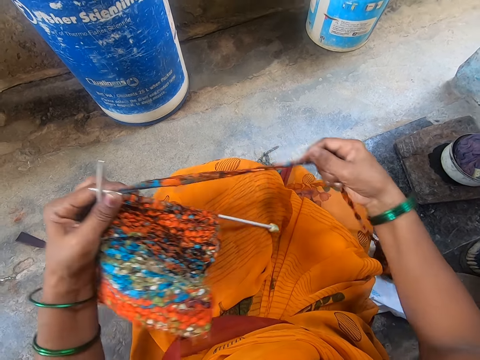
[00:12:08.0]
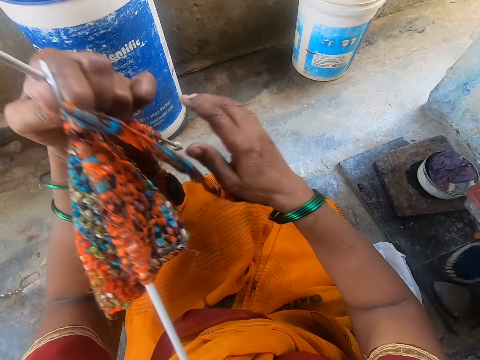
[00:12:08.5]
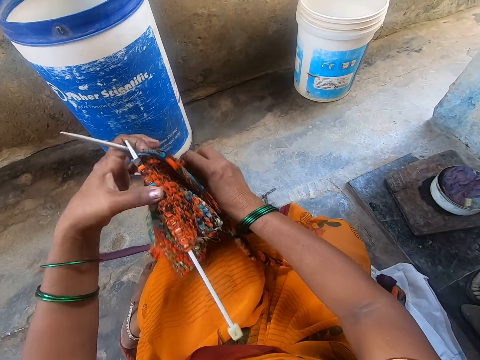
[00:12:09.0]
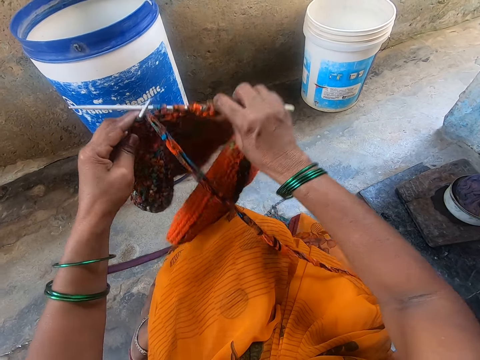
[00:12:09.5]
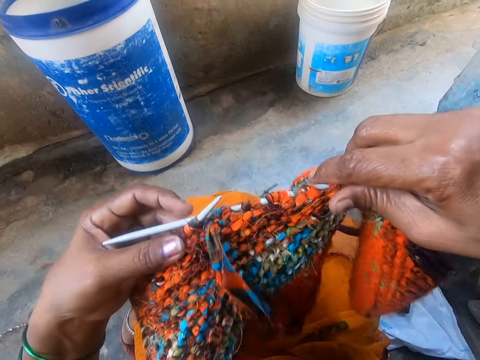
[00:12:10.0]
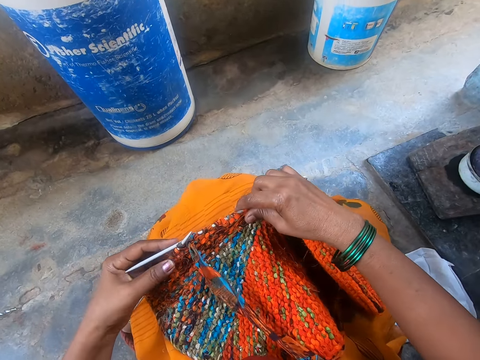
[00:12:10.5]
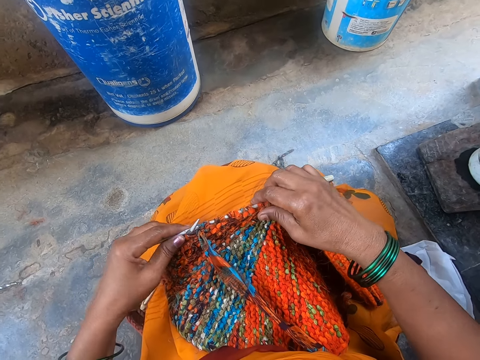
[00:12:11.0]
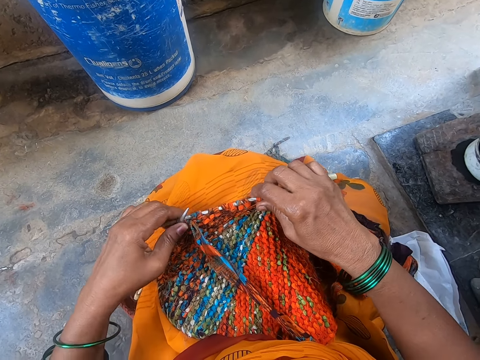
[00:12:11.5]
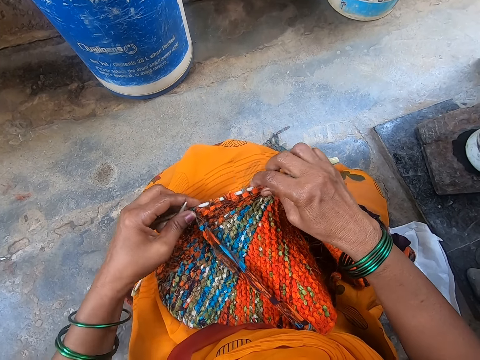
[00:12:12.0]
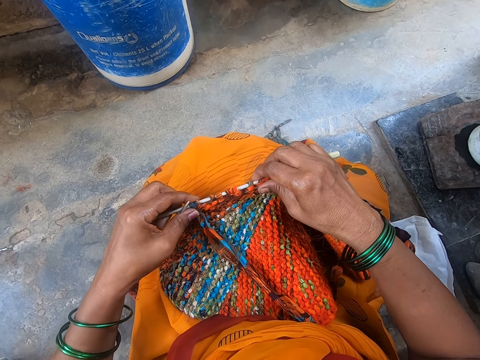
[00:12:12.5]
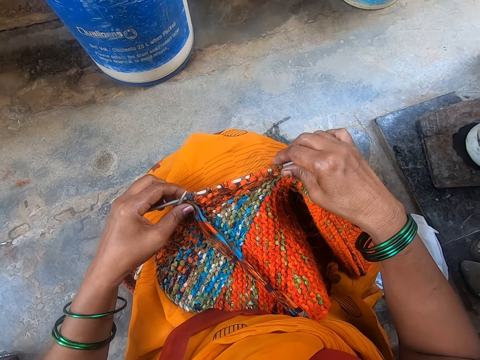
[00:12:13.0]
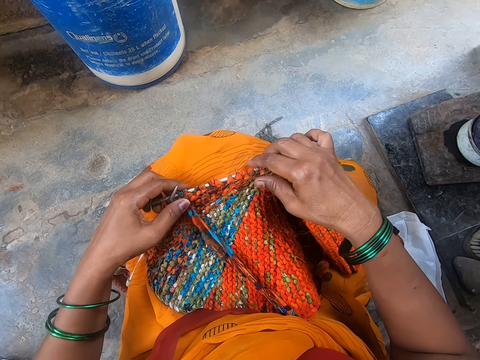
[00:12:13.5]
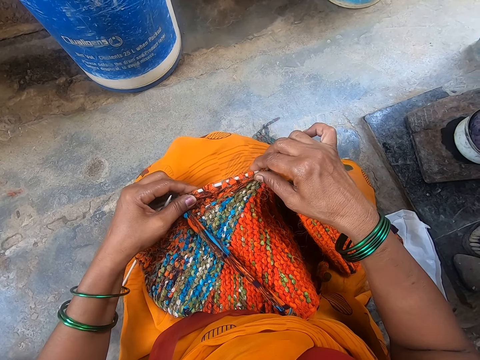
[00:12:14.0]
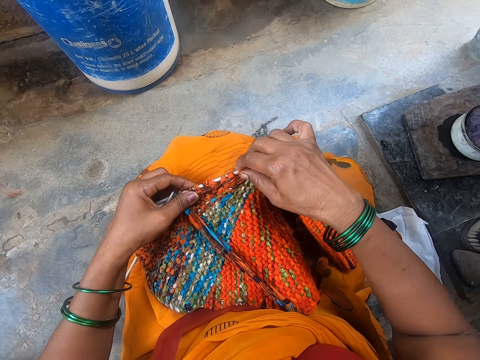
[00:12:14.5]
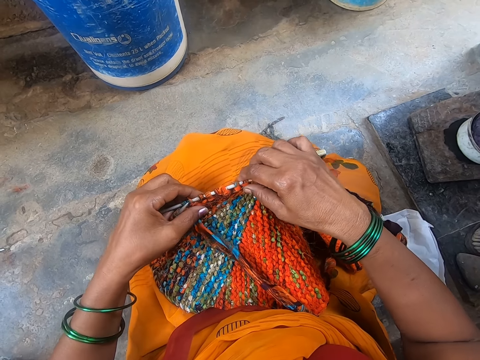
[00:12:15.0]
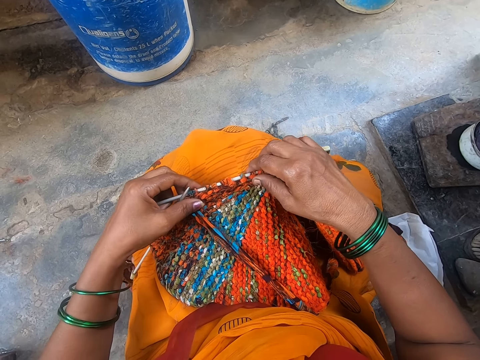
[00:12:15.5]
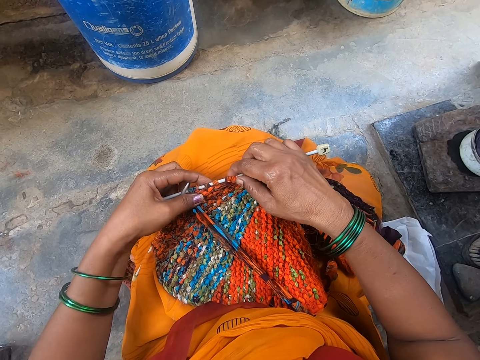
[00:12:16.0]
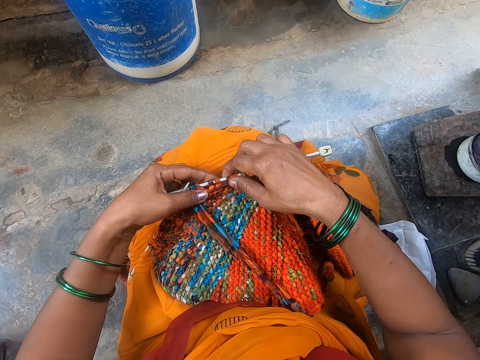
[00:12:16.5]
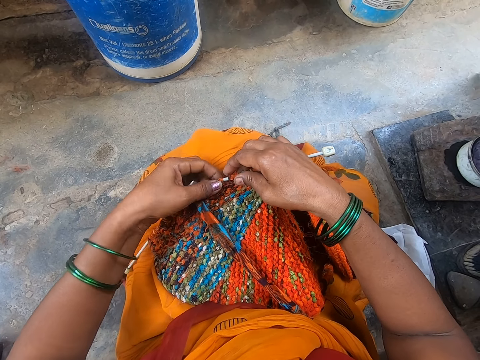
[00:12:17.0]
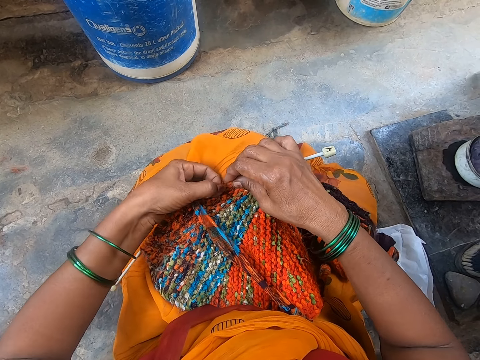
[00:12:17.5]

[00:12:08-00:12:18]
The camera wearer straightens the thread. They put the fabric on the thighs. They straighten the knitted fabric on the crochet.

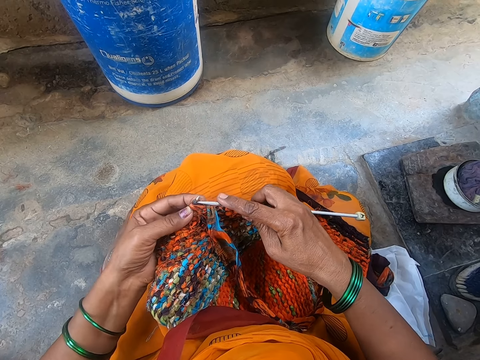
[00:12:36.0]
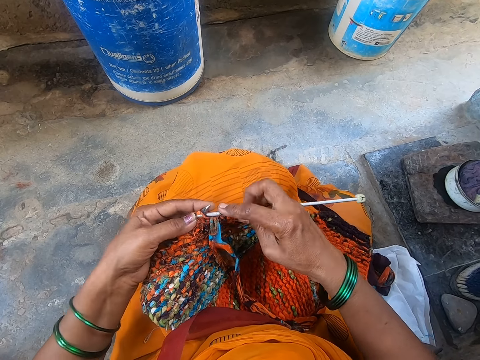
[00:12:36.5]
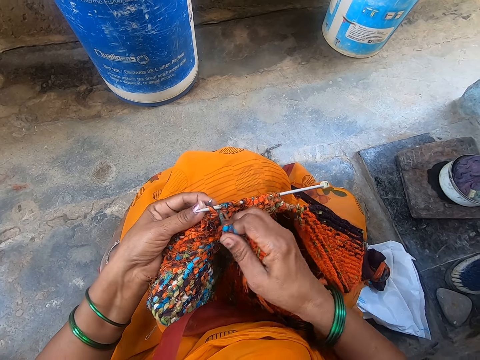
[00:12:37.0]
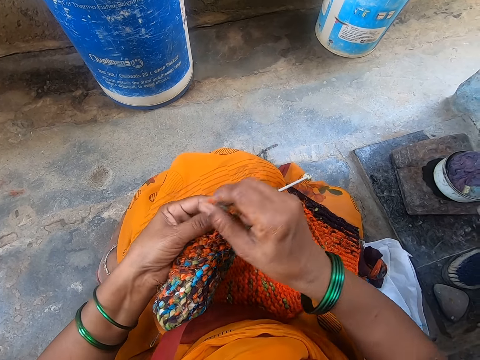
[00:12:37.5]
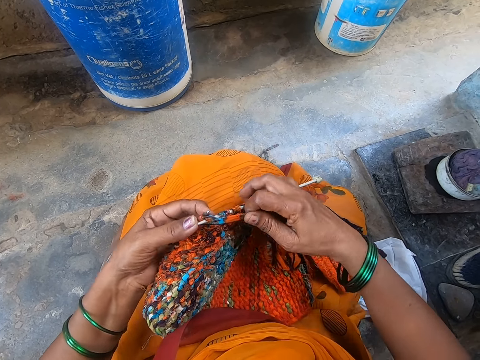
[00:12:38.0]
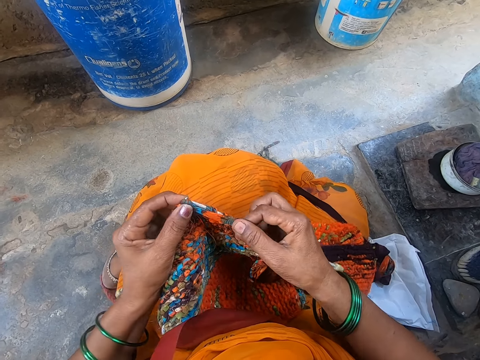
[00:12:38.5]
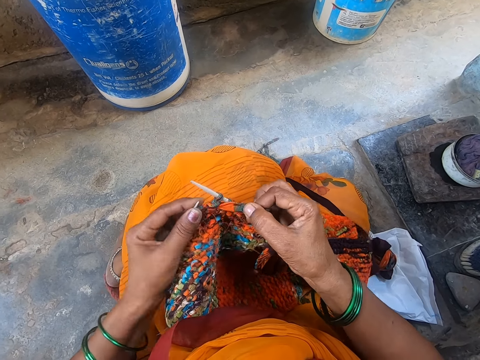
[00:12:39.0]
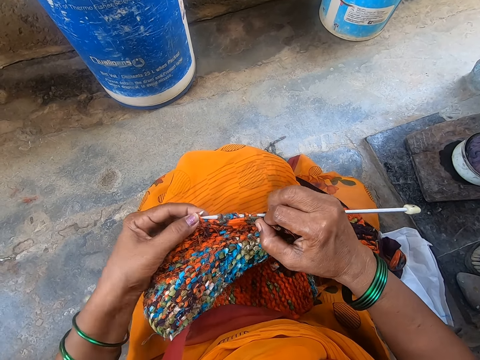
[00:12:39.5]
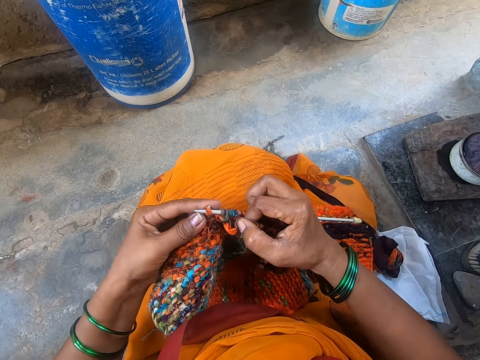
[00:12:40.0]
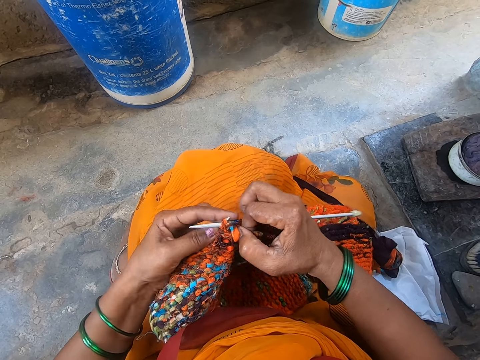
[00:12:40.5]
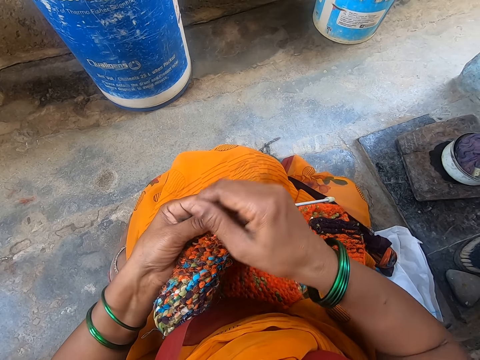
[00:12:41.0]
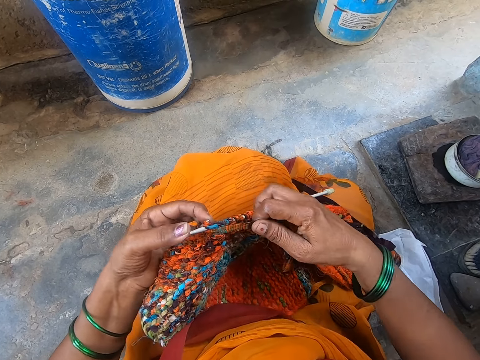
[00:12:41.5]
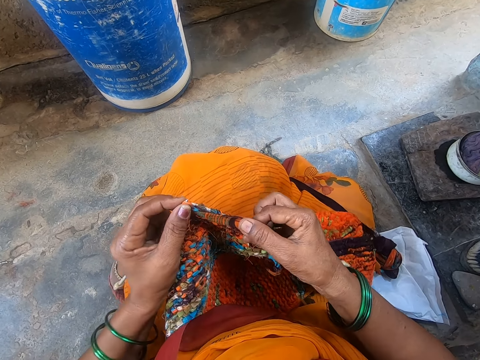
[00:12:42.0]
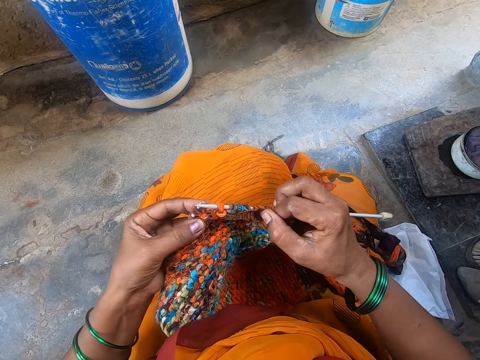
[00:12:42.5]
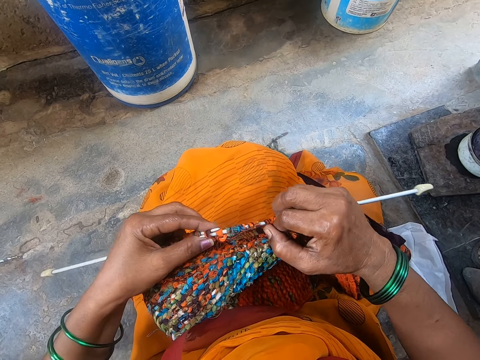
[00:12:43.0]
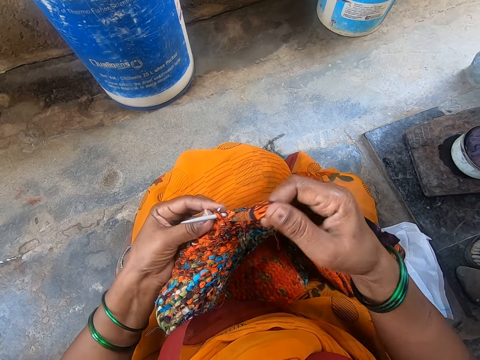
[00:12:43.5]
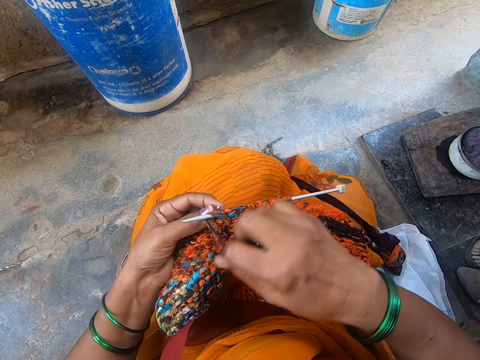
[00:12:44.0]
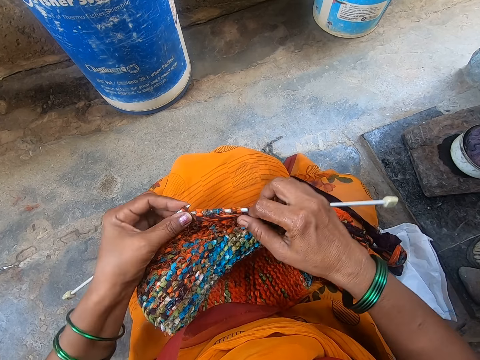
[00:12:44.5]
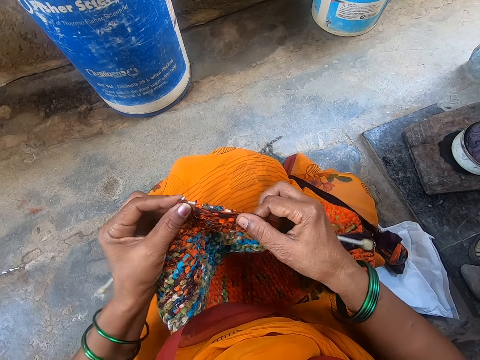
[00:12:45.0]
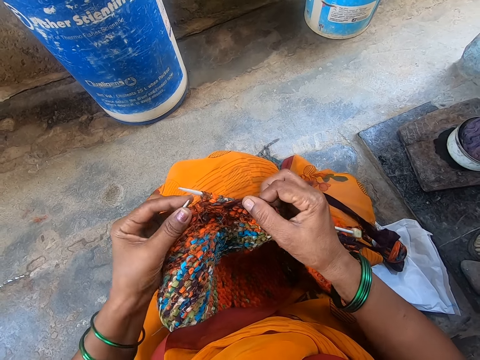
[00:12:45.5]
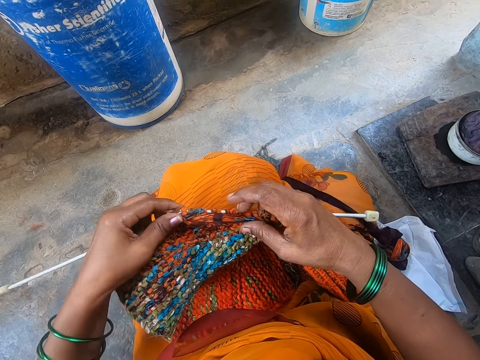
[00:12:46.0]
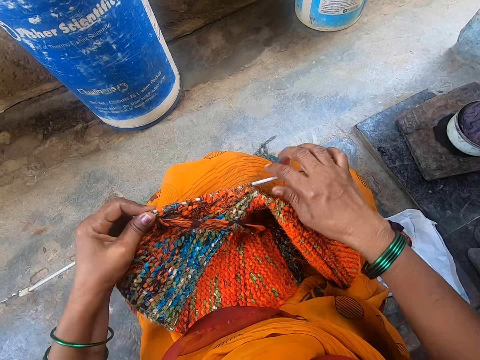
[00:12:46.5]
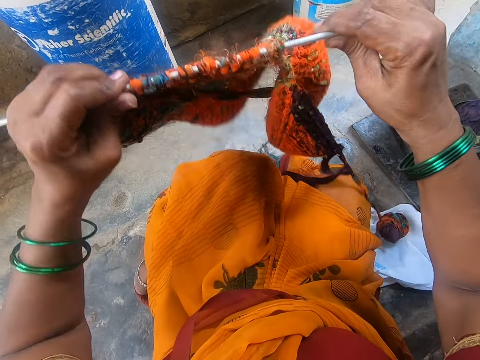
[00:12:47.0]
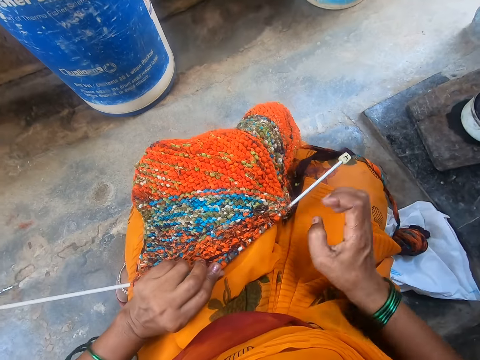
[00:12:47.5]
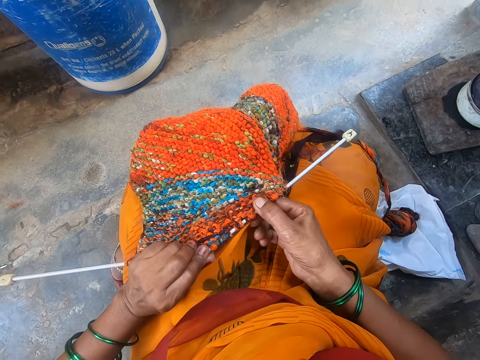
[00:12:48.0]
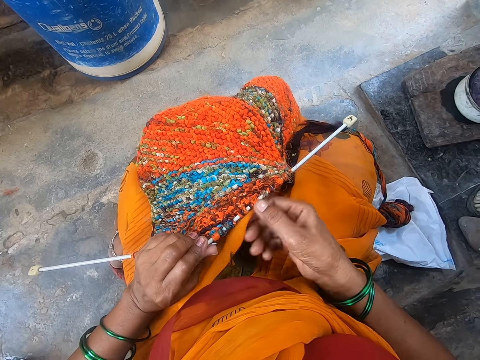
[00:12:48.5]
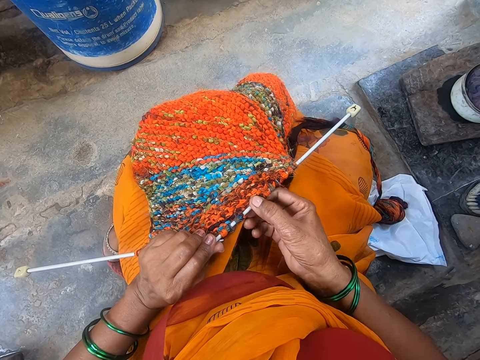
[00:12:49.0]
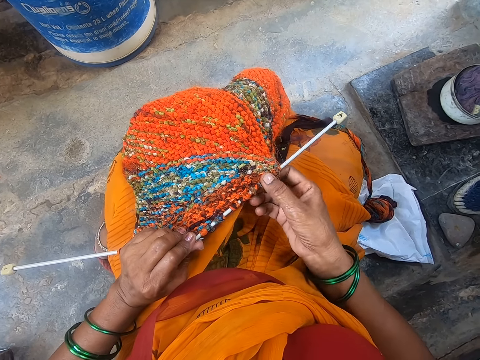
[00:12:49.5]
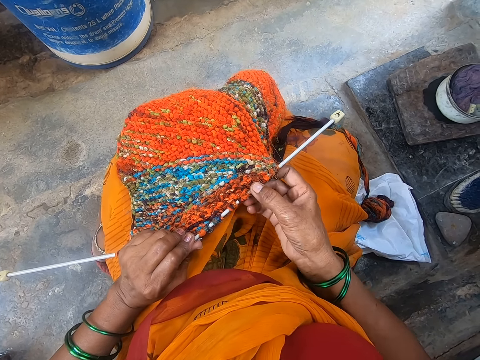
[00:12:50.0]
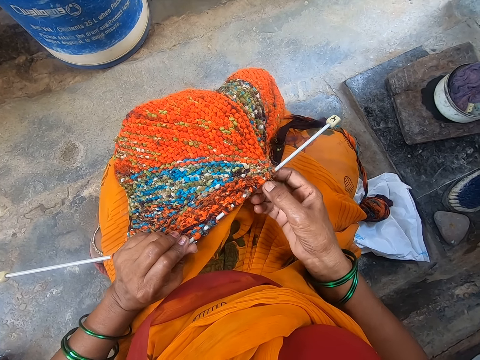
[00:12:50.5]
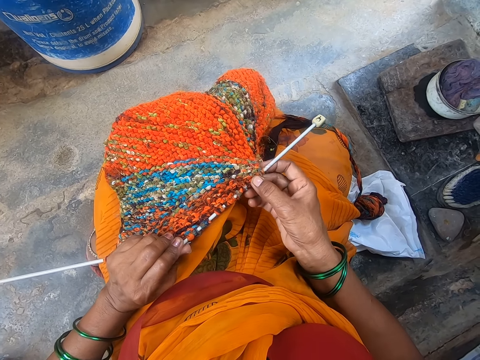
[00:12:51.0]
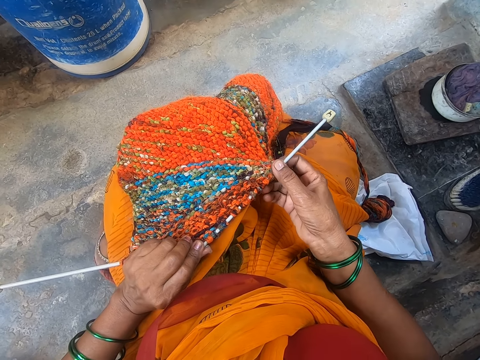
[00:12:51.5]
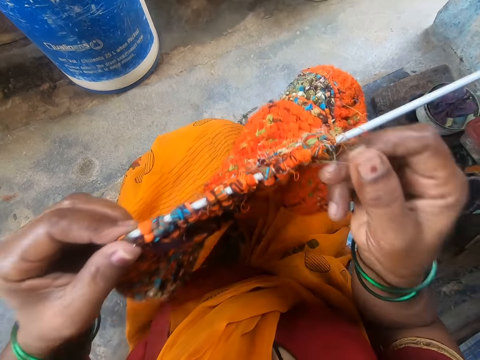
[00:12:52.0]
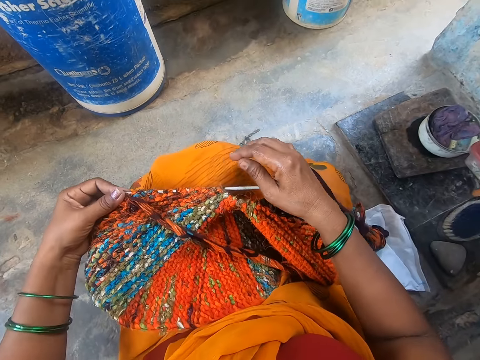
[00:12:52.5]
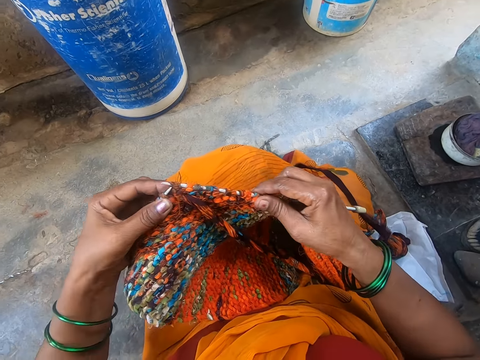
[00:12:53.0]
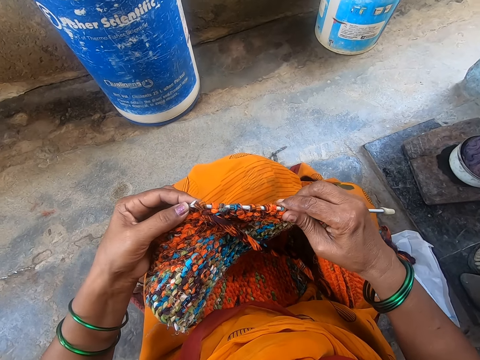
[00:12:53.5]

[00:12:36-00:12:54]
The camera wearer crochets the fabric. They straighten the fabric. They put the sewed cloth on top of the cloth. They straighten the knitted fabric on the crochet. They touch the cloth. They turn the fabric to the opposite side.
